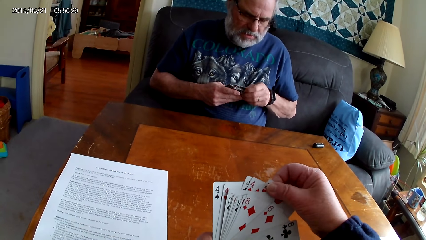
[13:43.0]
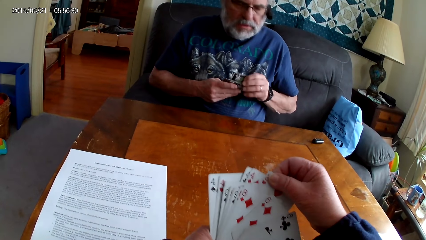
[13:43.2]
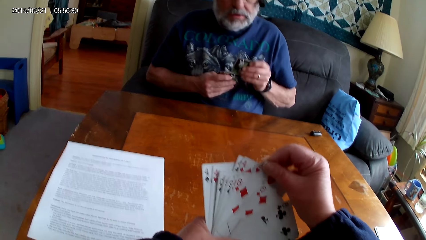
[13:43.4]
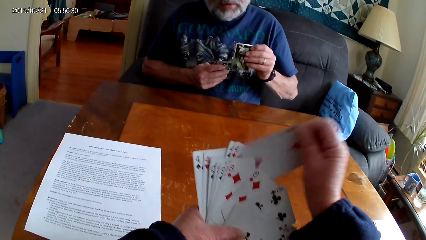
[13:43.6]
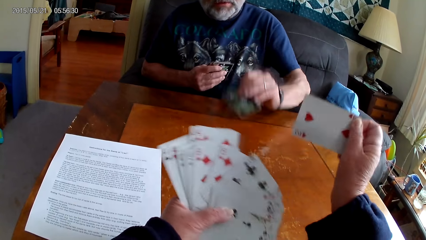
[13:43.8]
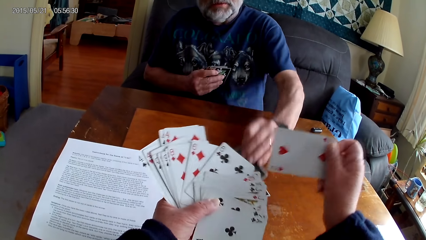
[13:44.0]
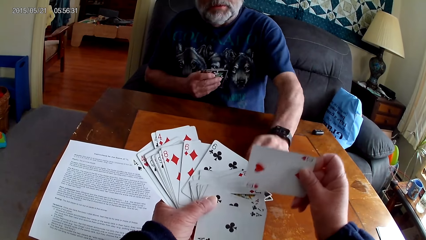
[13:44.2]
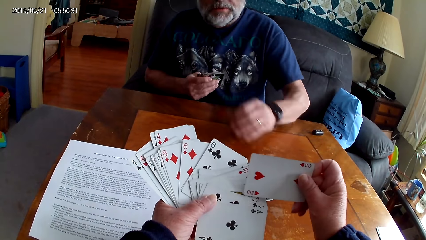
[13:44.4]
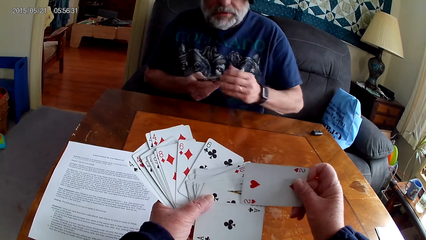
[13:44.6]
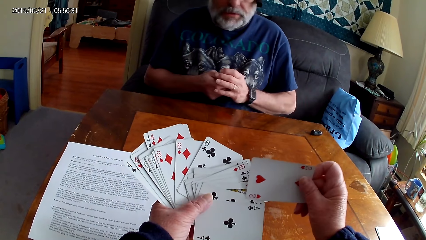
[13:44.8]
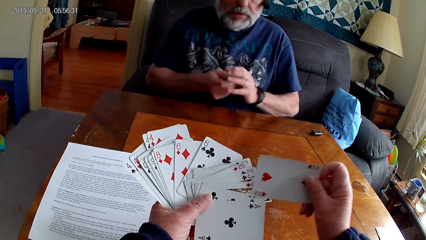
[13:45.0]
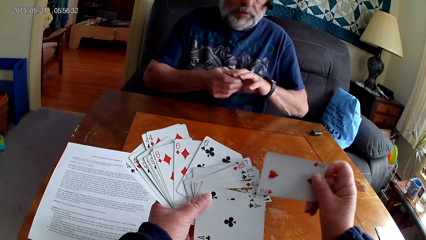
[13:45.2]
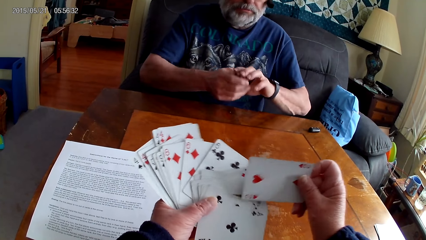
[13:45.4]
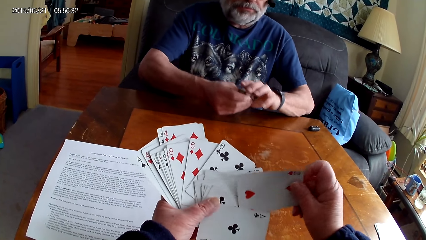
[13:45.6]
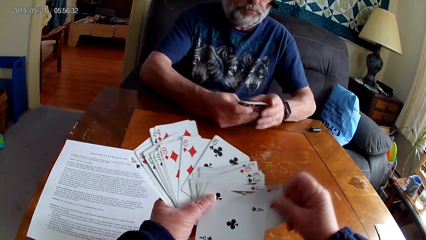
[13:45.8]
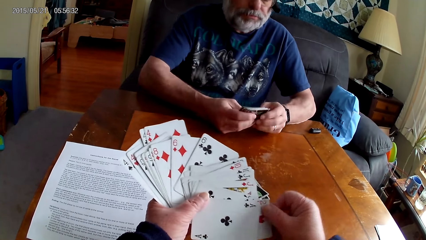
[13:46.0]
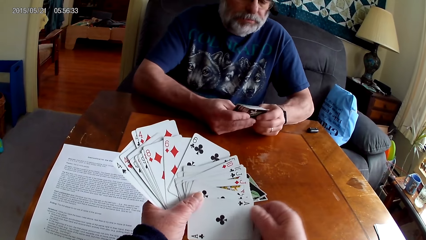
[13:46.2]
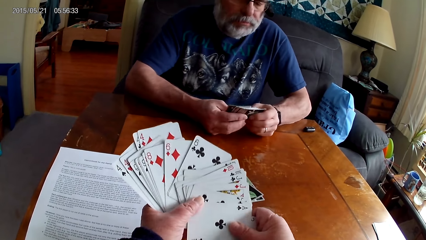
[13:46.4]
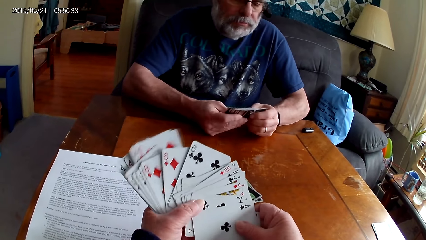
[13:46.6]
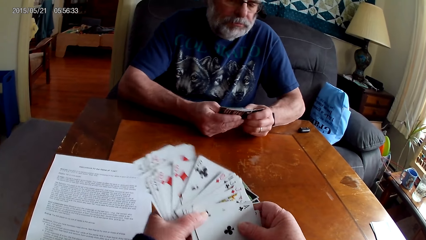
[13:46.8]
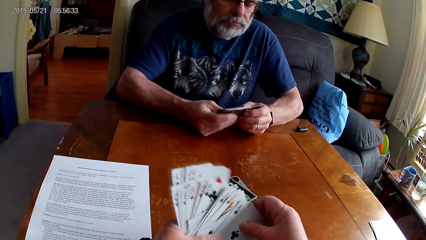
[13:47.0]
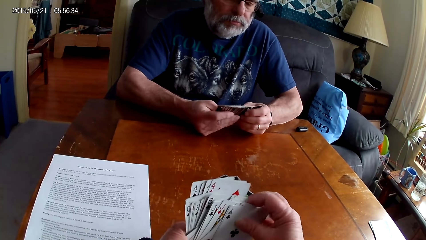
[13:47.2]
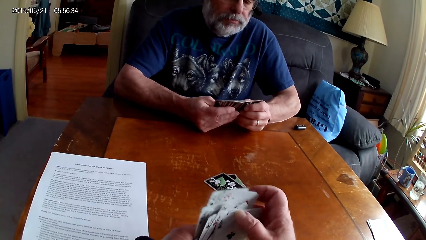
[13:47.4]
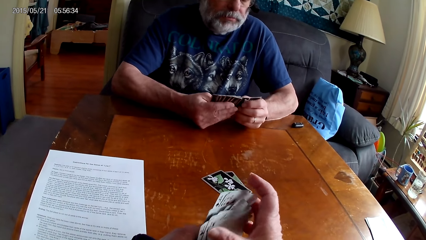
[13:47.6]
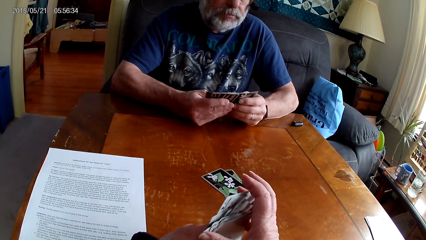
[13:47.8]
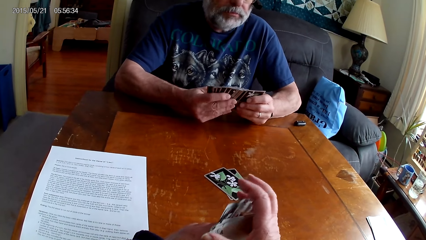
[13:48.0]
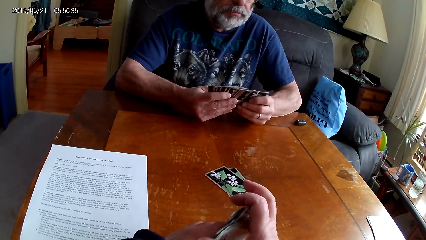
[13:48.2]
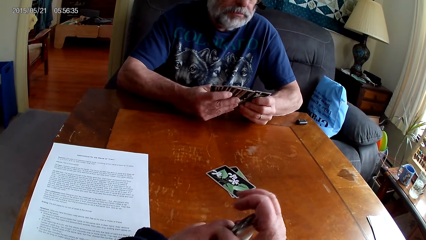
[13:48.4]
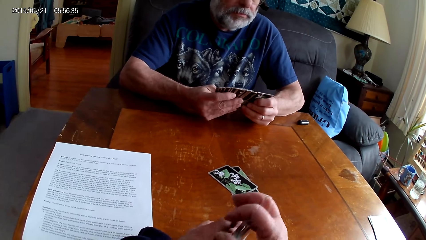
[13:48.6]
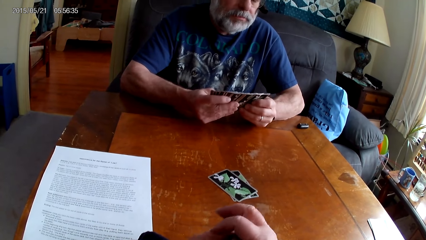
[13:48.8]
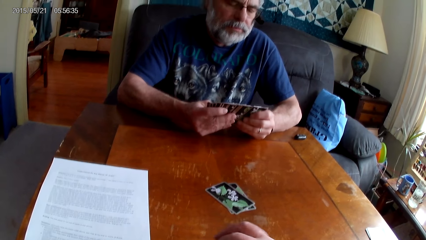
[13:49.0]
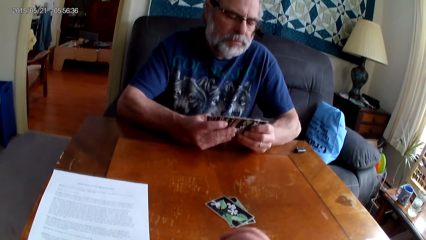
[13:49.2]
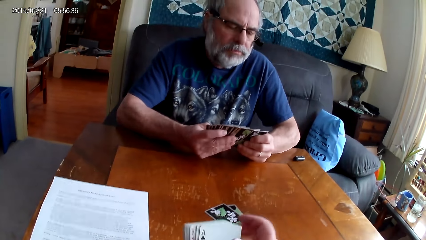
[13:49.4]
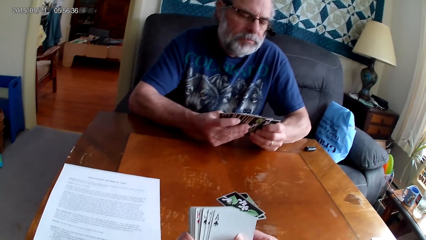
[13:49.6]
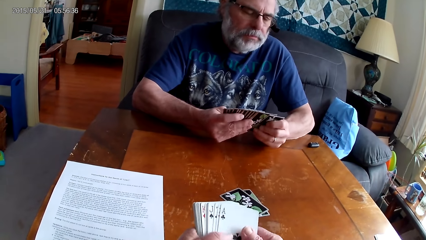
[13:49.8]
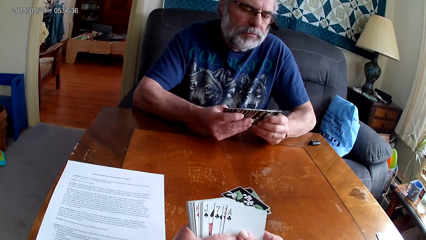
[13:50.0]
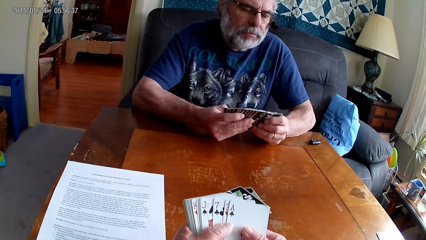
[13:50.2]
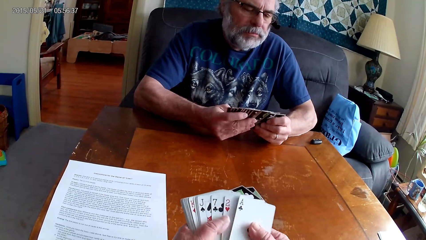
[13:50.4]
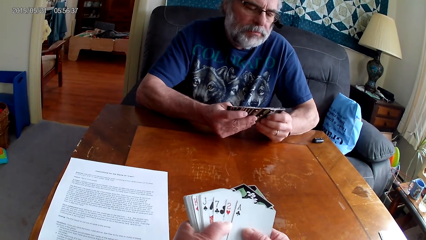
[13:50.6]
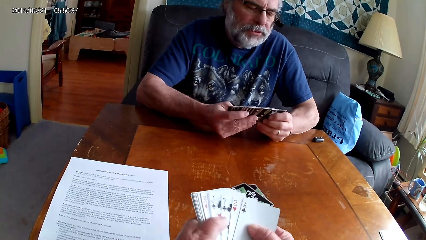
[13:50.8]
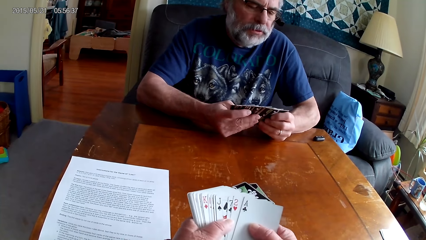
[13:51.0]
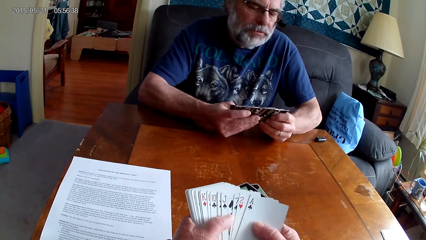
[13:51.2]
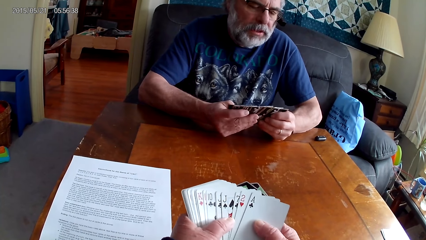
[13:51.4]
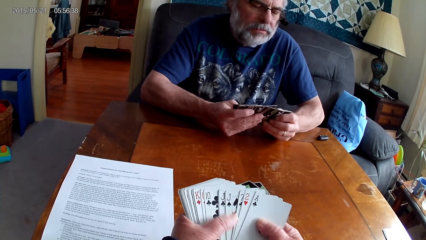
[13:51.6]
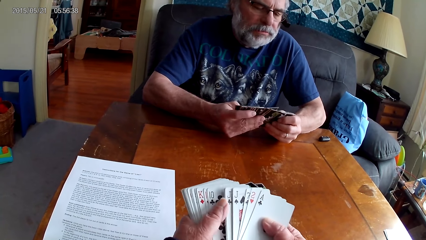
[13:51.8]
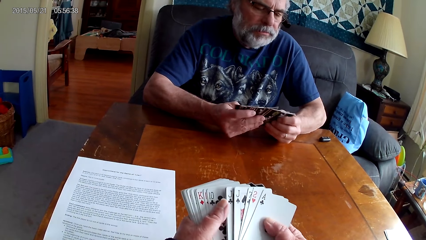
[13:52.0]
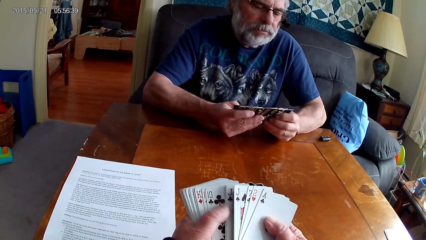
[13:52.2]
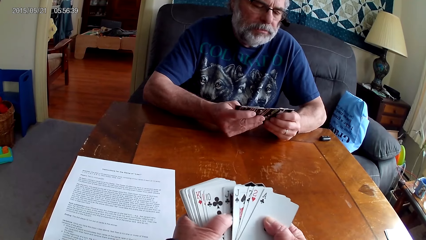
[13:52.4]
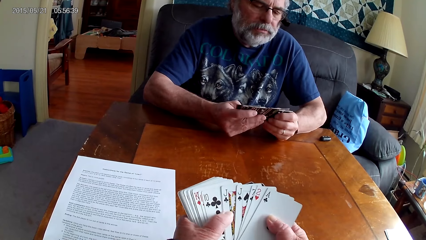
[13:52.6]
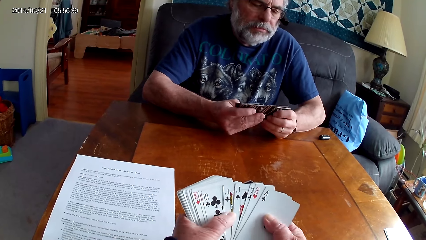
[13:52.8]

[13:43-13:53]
A person puts a card on the table. The camera wearer arranges cards.

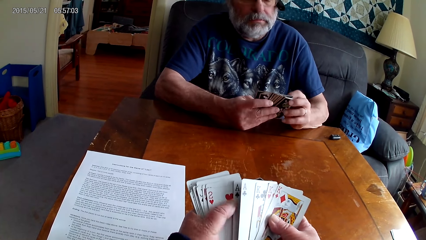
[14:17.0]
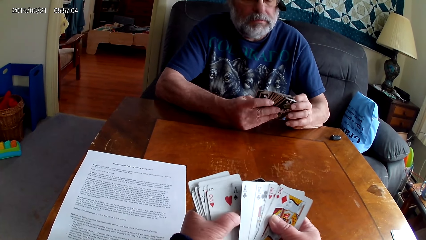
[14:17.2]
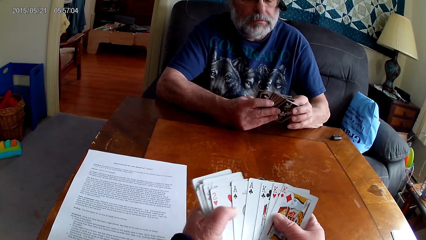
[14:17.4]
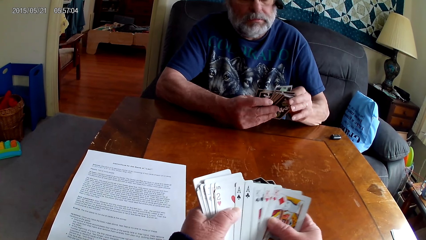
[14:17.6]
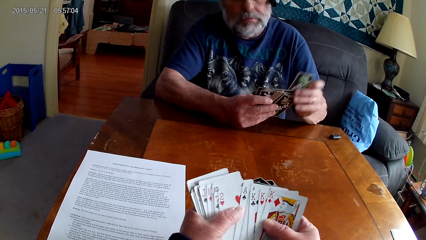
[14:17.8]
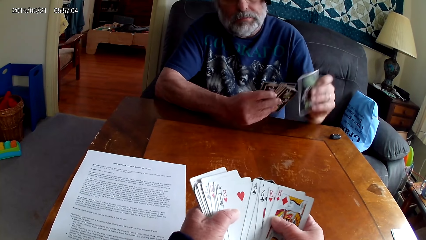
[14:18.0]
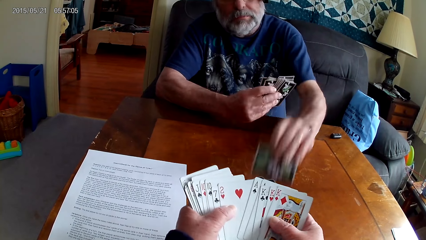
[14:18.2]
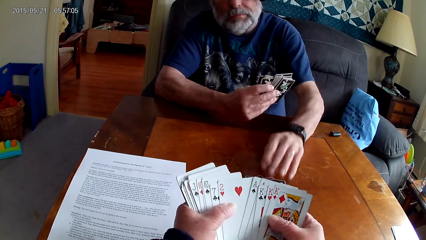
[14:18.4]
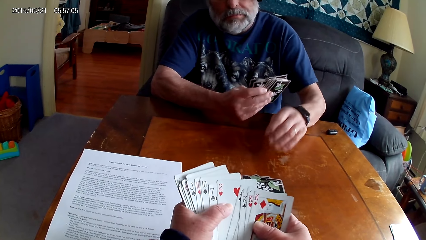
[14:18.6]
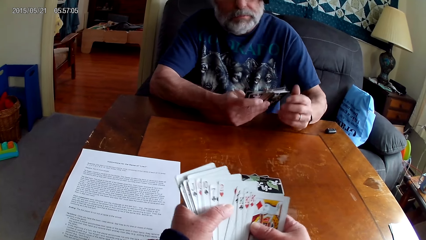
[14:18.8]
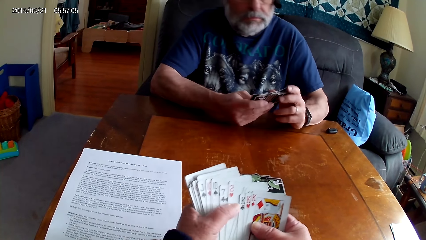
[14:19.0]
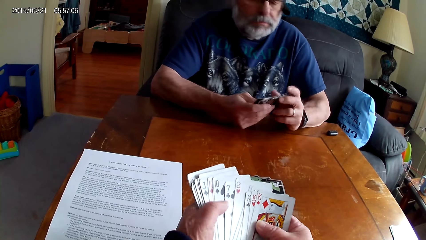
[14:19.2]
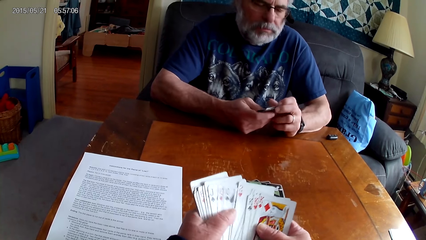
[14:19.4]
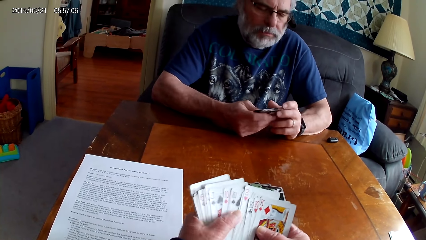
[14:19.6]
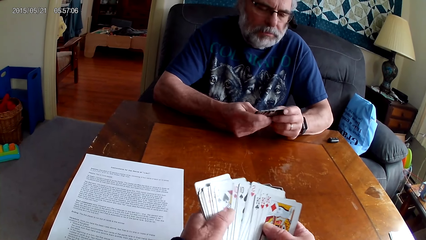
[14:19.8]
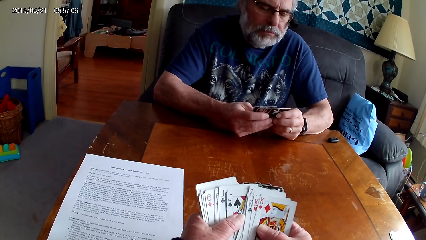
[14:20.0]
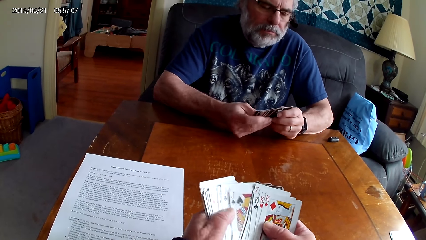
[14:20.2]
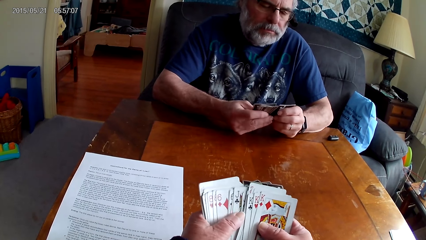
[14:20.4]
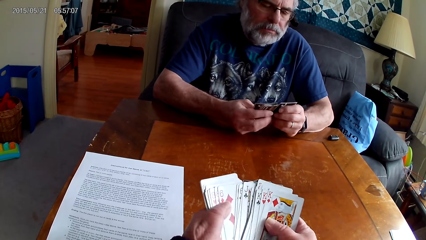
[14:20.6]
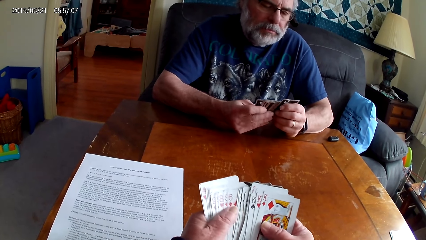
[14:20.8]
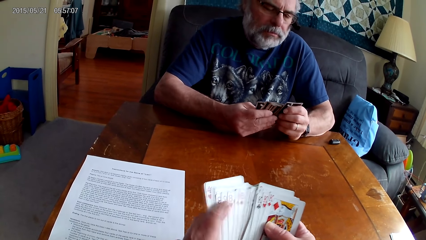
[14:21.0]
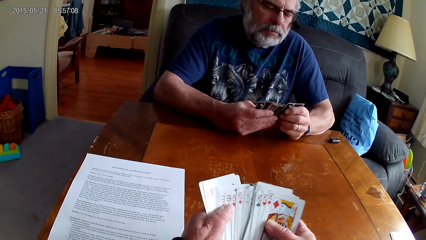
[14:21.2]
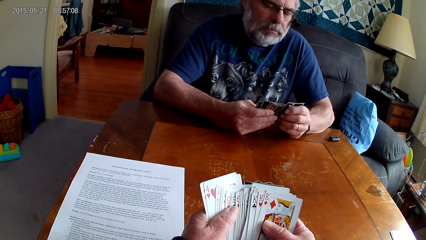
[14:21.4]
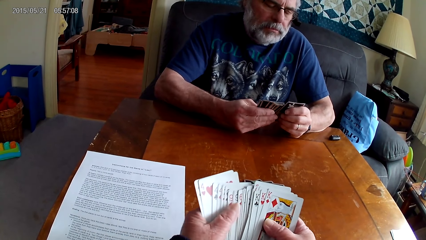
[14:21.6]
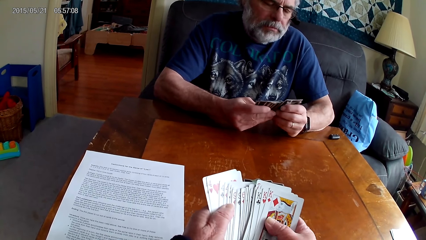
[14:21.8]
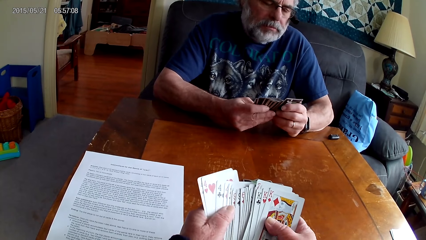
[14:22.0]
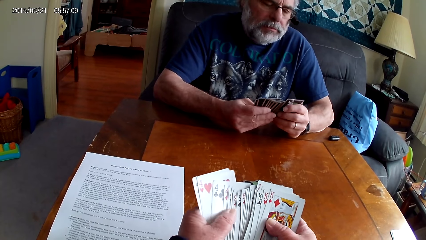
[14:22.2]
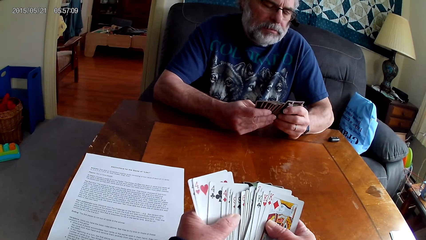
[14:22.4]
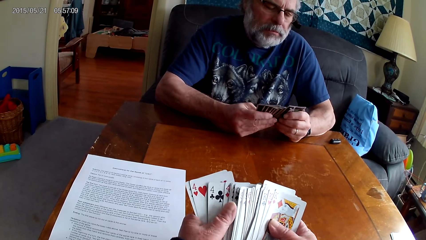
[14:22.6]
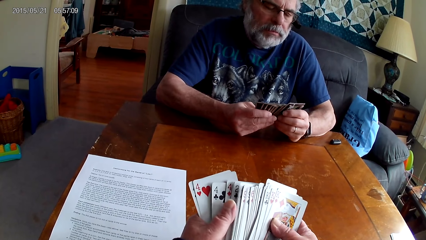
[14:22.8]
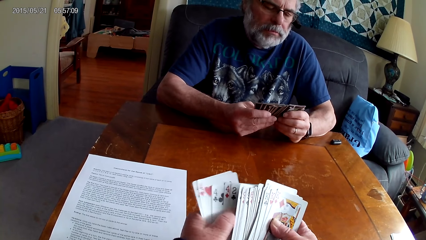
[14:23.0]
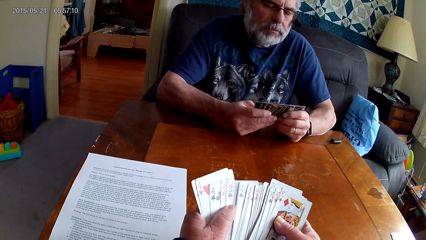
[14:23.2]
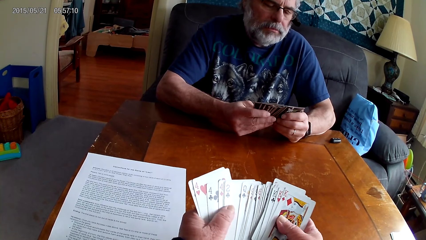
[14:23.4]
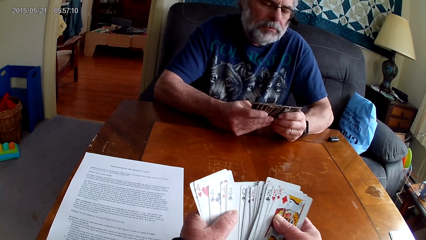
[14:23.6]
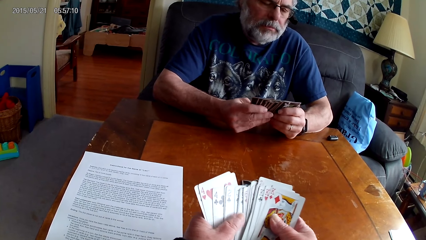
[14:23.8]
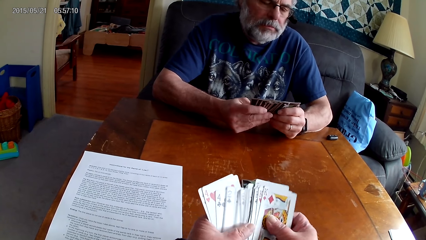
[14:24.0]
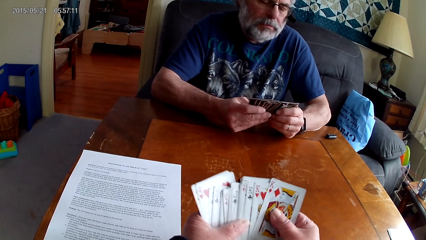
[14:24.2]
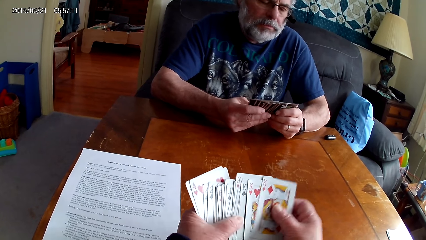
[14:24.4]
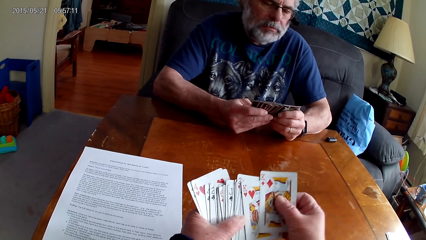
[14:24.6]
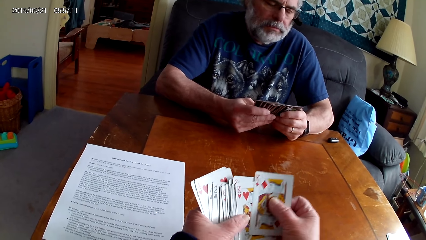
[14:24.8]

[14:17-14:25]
A person puts a card on the table. The camera wearer arranges cards.
